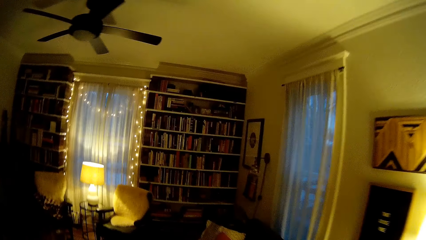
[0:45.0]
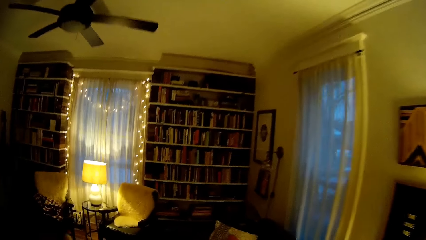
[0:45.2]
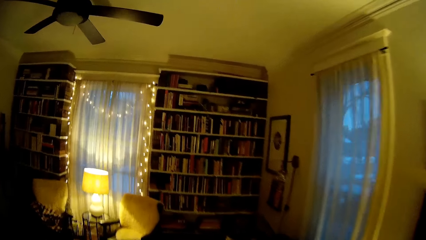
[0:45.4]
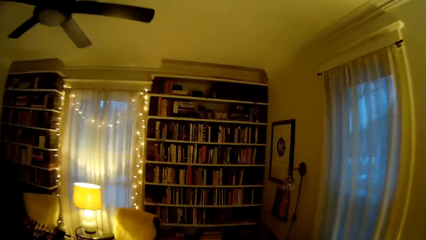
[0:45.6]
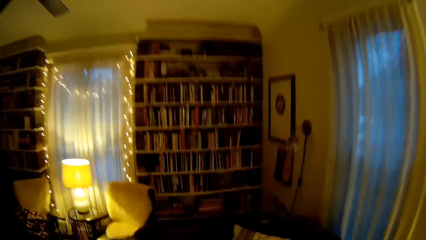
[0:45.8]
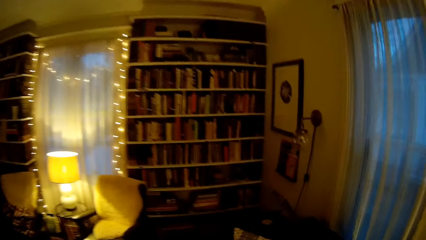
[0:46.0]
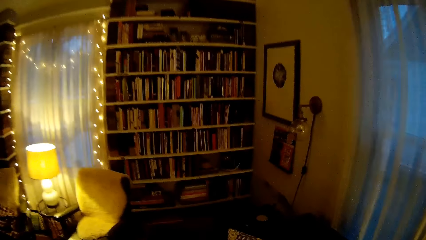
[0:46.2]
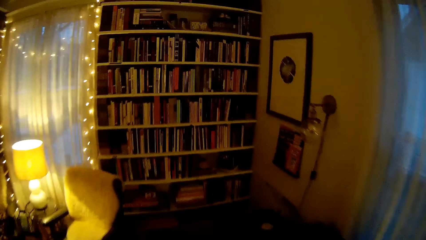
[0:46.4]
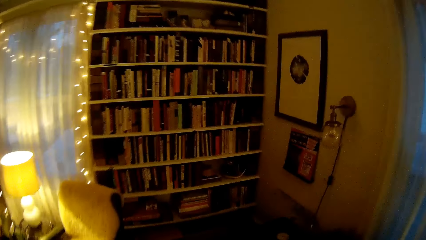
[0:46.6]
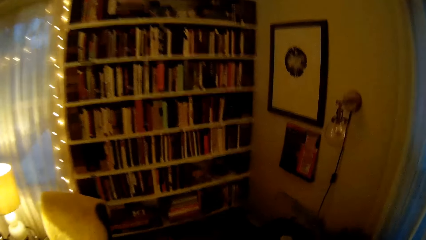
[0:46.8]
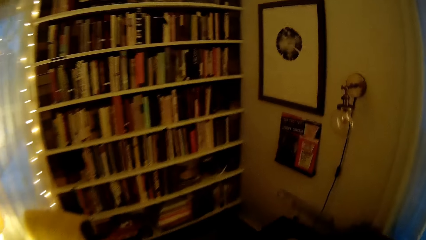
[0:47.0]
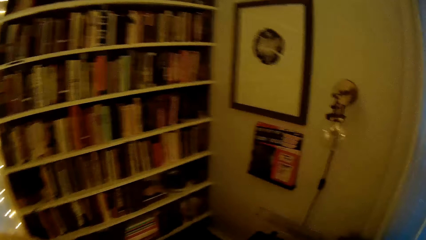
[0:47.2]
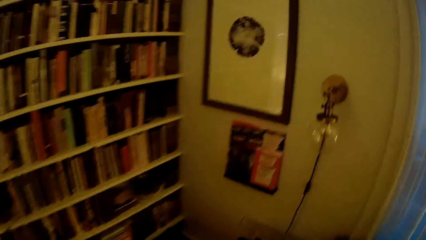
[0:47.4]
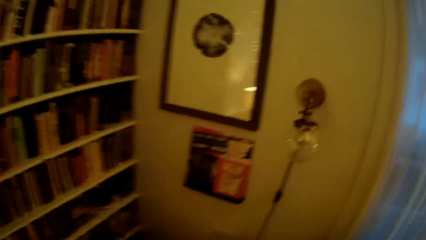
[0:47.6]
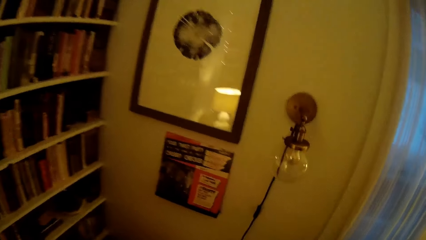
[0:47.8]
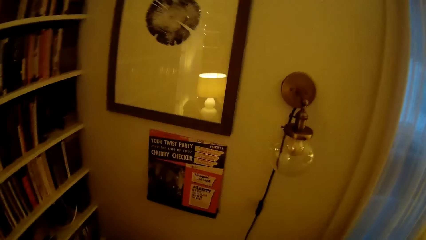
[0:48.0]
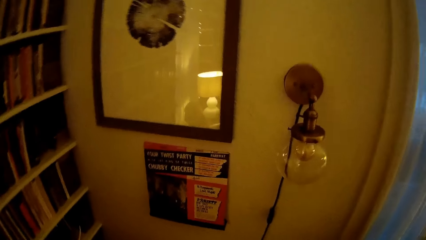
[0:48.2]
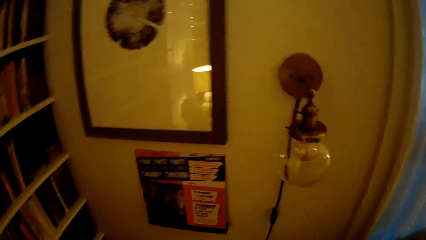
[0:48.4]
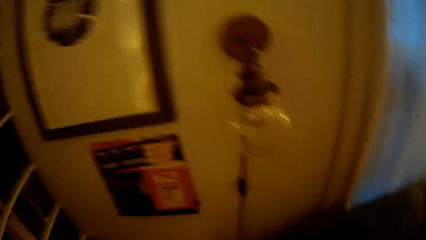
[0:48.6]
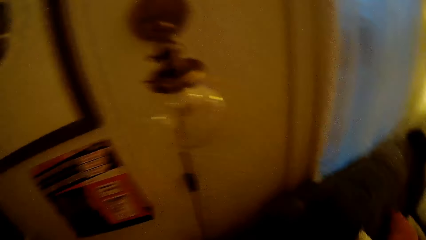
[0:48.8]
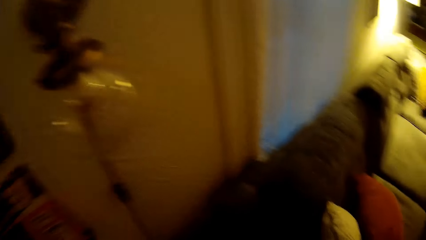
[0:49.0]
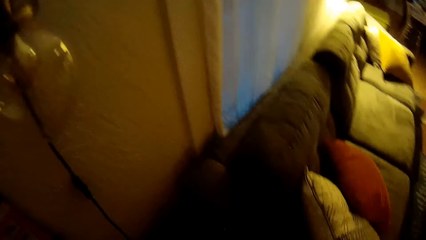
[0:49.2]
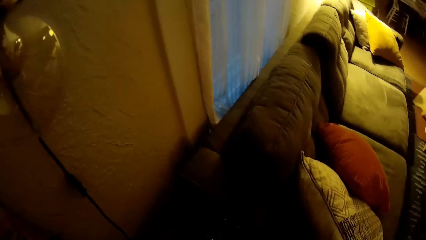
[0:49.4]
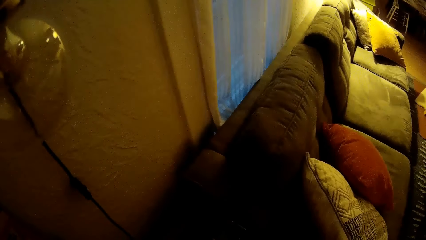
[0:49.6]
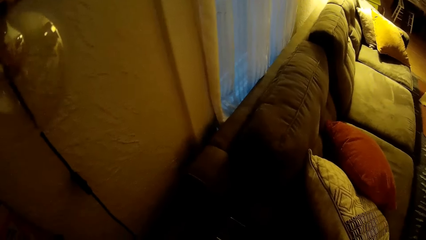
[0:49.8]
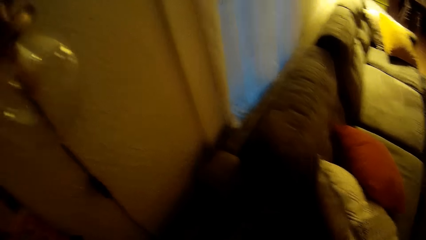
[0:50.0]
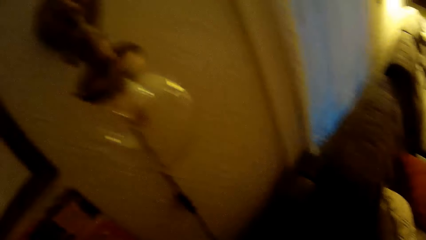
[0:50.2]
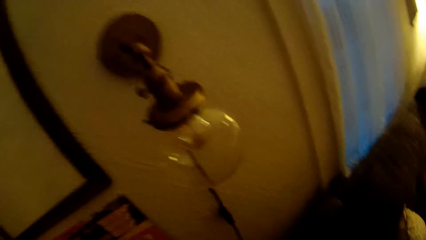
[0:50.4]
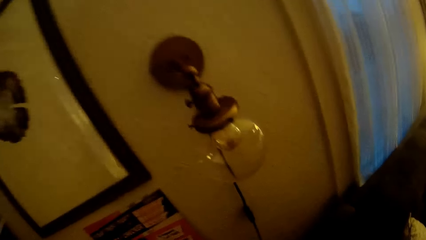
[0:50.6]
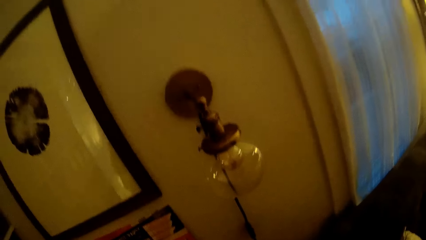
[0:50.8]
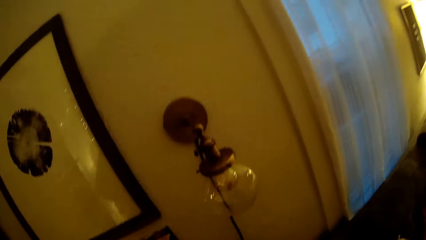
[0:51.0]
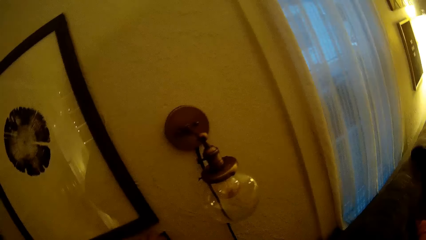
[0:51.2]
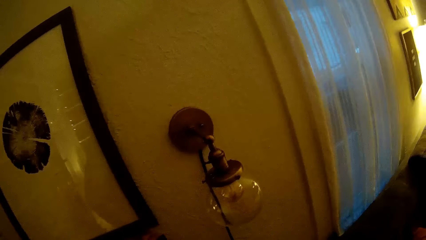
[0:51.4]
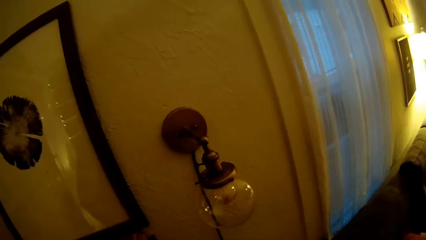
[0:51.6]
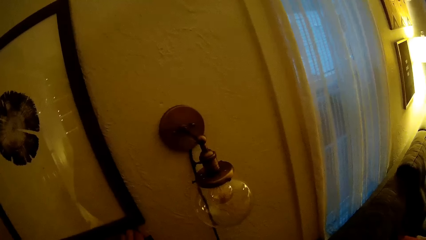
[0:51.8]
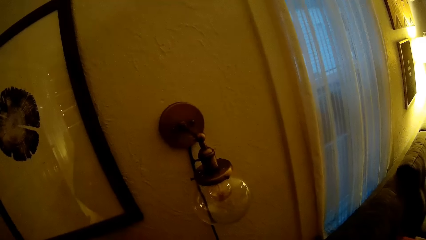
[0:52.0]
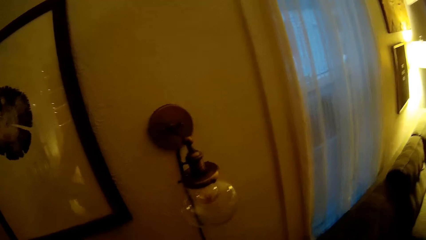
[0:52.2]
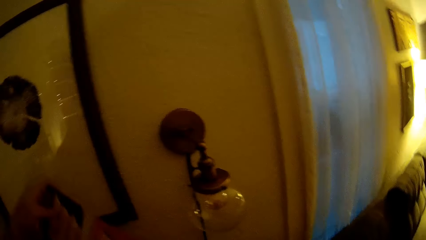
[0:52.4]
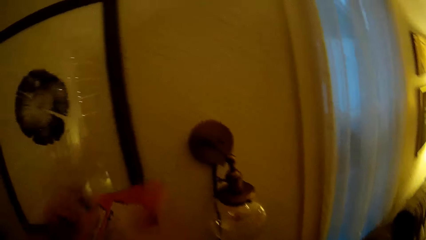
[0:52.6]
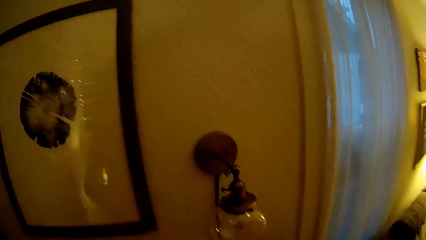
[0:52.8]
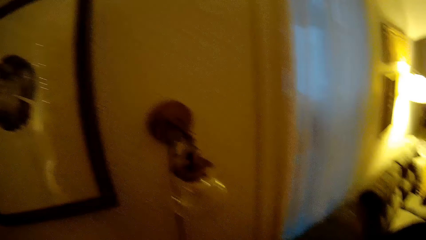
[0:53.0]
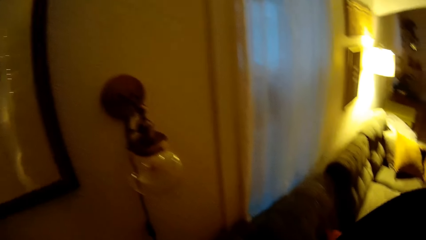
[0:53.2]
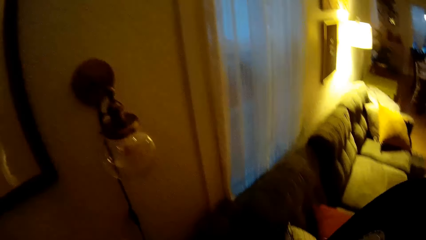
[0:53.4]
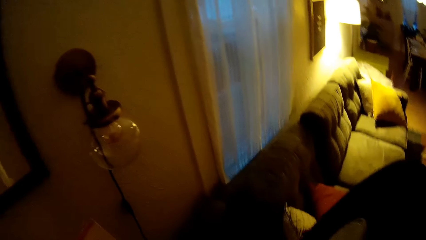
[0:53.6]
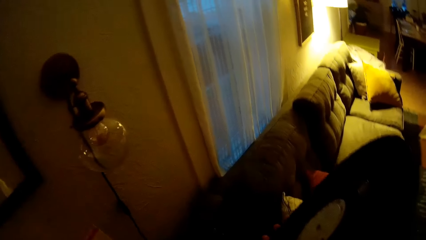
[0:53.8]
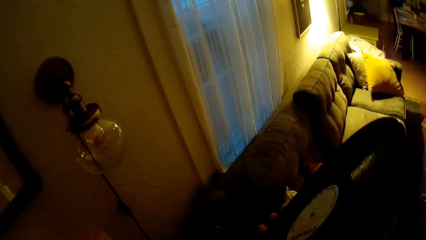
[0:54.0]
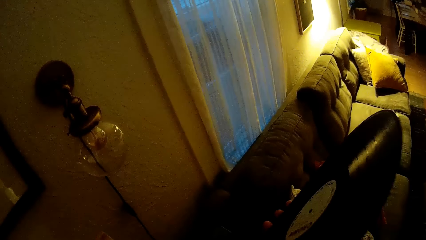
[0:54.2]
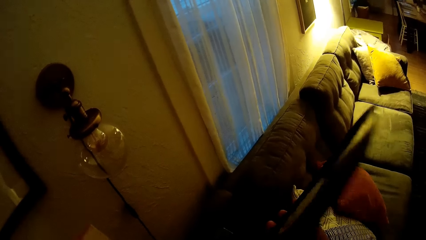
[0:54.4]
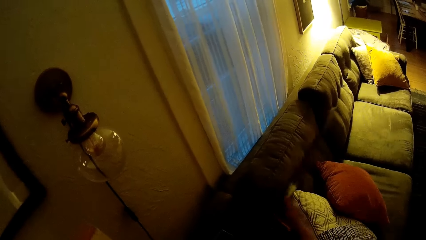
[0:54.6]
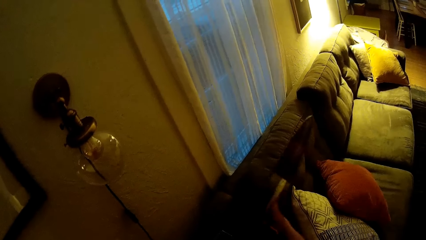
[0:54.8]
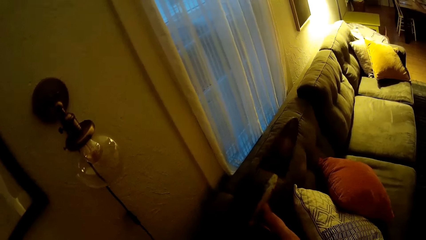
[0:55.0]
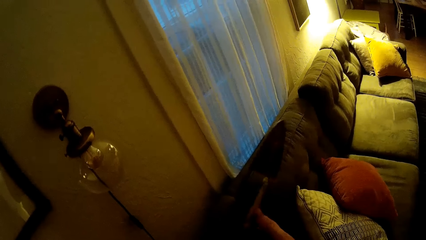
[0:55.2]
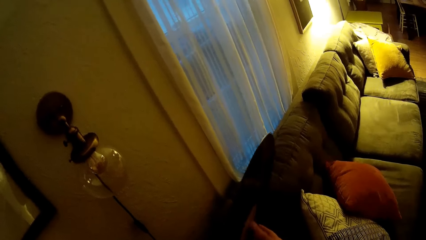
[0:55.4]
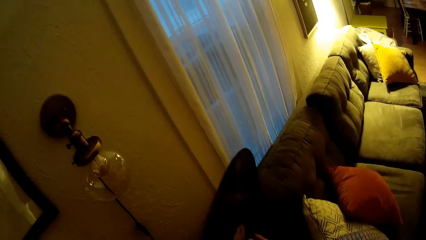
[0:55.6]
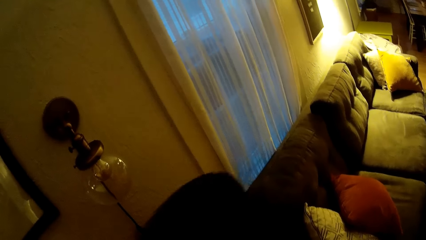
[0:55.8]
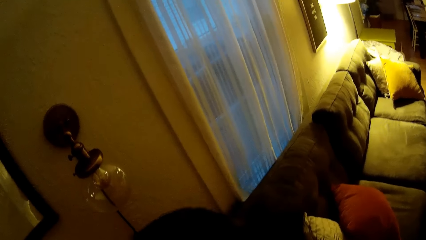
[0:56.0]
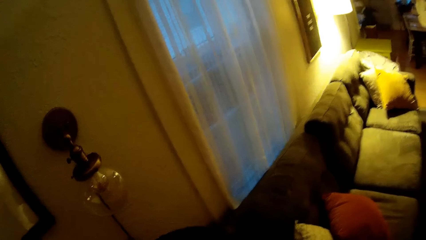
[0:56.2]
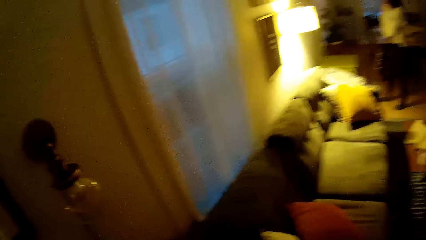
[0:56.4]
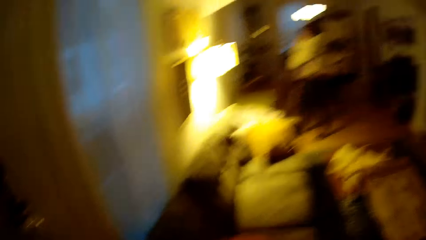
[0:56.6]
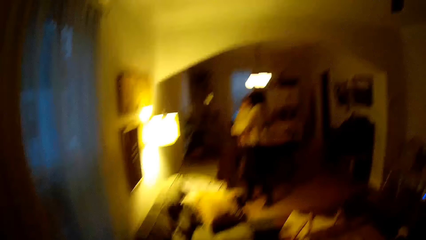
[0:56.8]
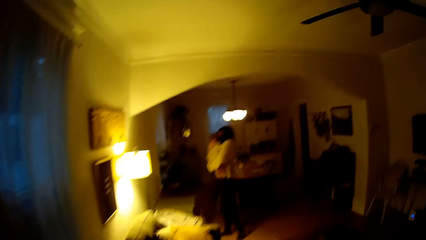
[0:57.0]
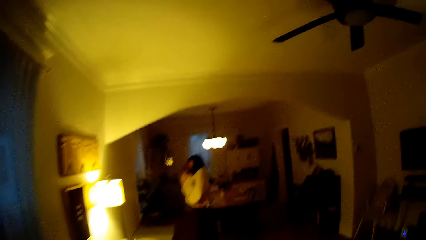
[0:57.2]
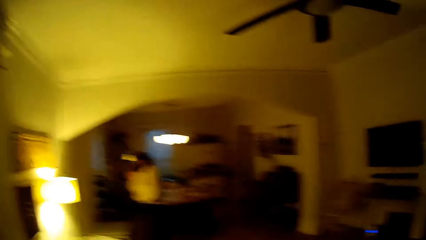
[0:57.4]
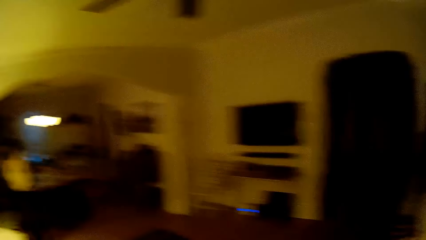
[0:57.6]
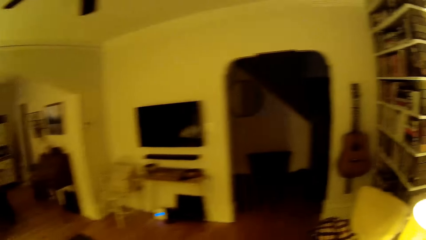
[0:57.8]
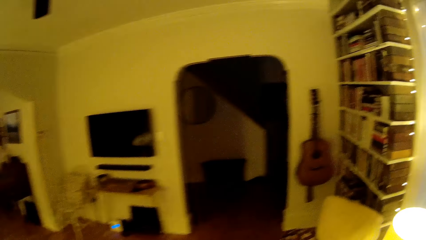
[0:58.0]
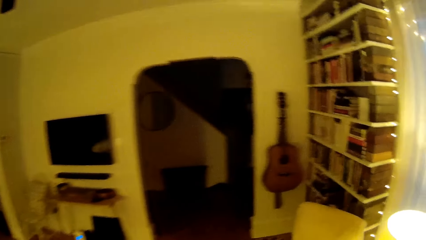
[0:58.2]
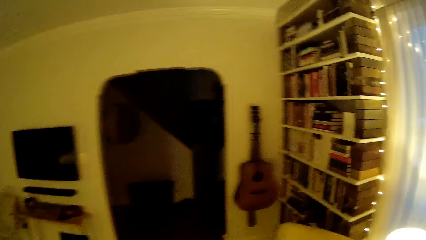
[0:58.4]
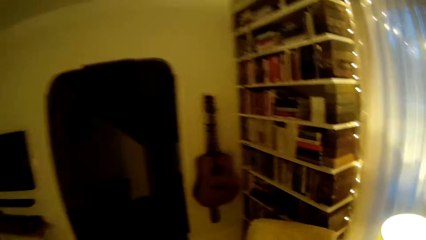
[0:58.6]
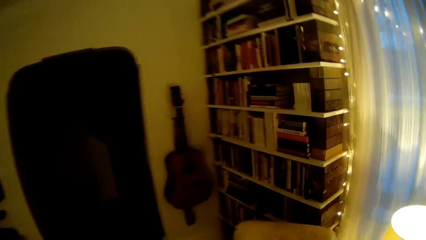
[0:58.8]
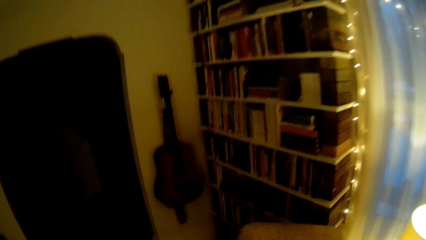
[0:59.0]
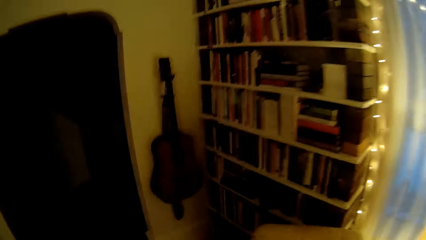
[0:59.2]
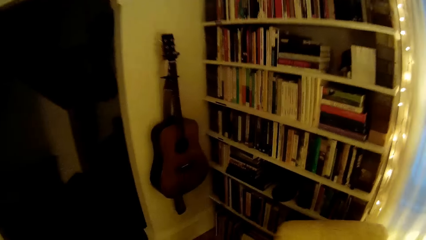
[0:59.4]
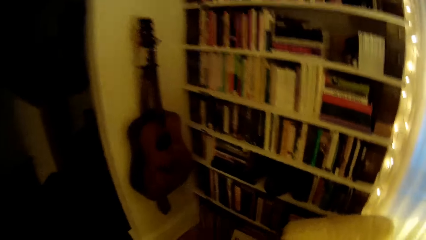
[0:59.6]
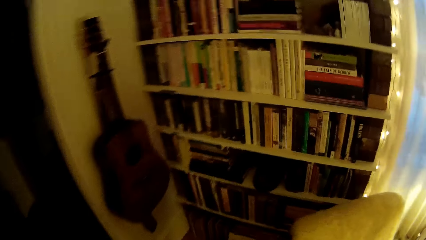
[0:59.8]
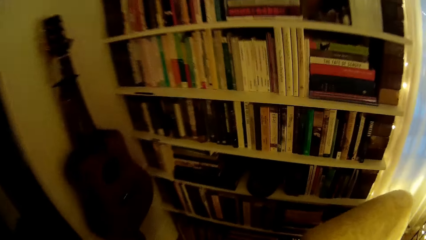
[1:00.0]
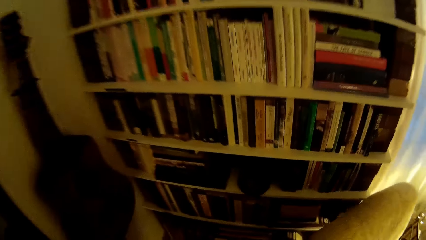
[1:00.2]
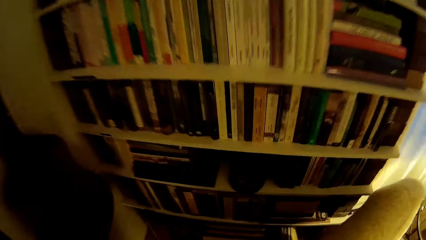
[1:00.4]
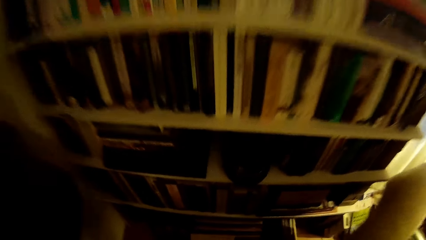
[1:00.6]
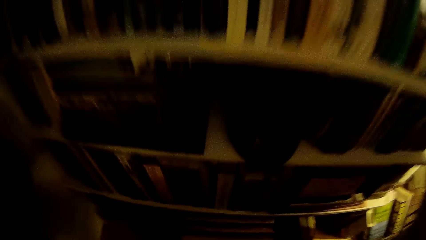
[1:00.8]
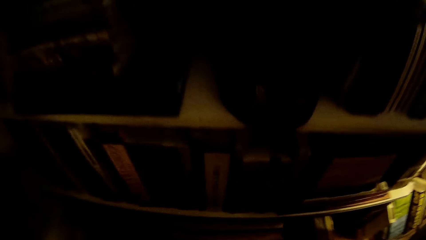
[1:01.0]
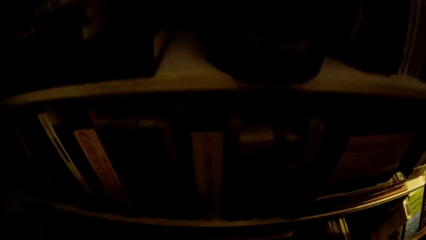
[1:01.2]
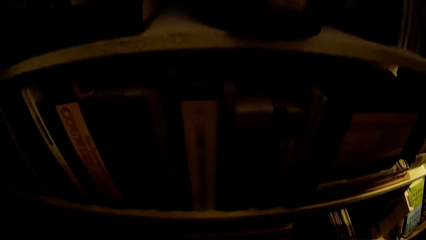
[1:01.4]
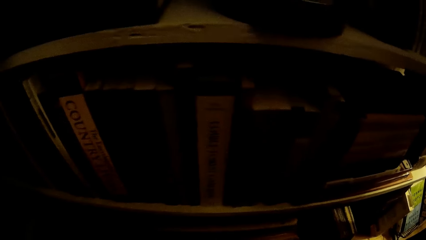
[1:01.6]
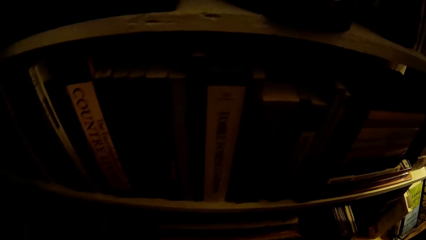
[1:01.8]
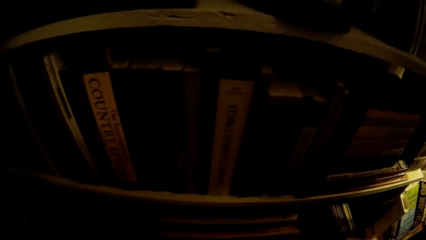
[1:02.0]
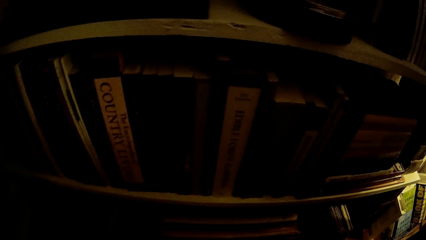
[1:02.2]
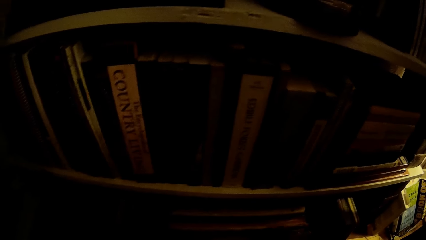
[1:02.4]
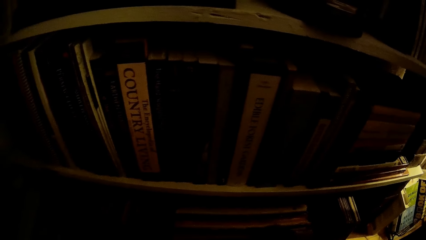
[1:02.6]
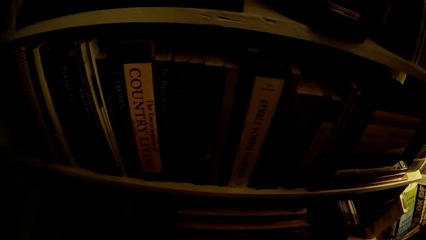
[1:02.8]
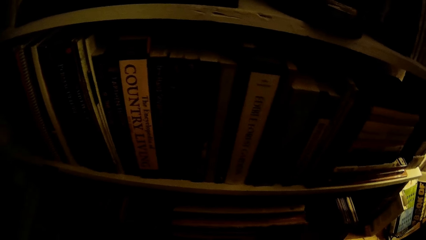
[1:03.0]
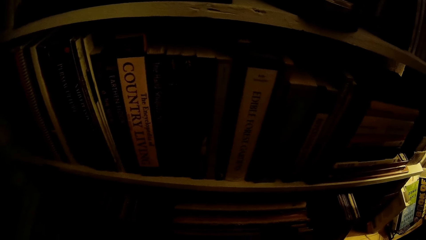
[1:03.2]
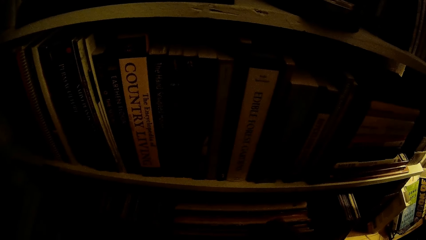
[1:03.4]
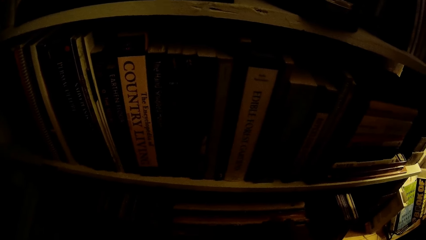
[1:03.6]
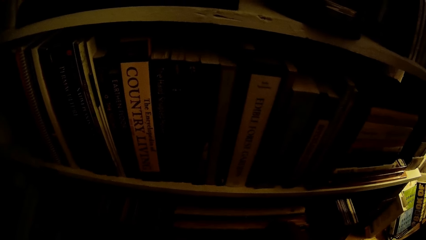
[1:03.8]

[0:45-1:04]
The camera wearer stands by the wall. He bends to the couch. He holds a disc or cloth with his hands. He checks the vinyl. He walks to the shelves. He searches the shelves. He touches books on the shelf with his right hand.
